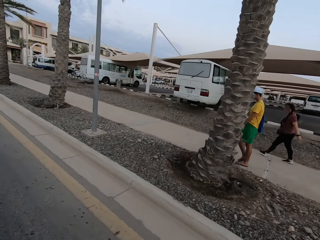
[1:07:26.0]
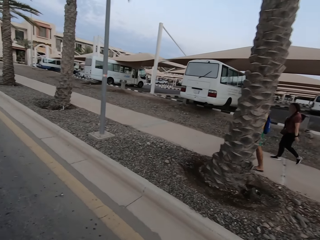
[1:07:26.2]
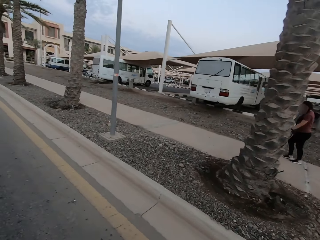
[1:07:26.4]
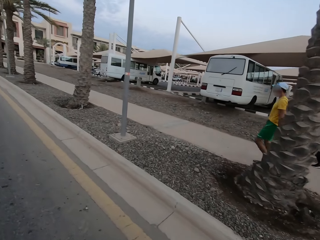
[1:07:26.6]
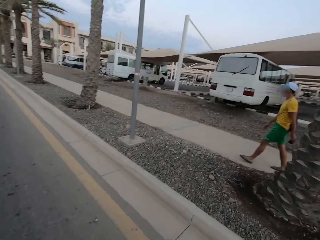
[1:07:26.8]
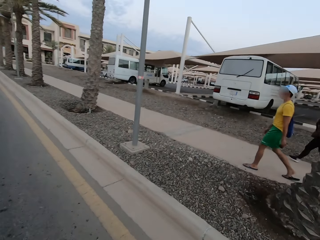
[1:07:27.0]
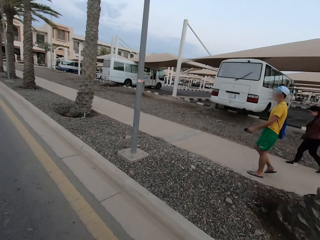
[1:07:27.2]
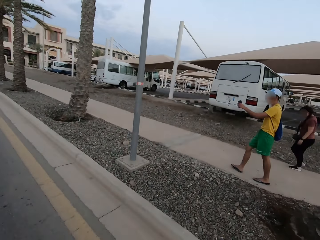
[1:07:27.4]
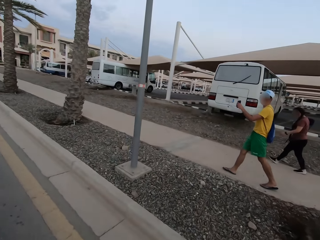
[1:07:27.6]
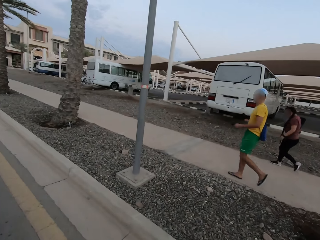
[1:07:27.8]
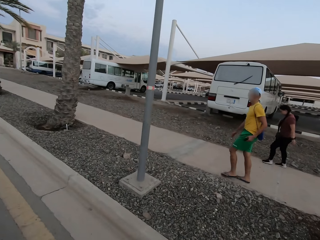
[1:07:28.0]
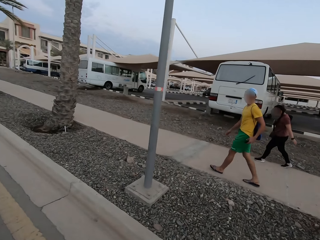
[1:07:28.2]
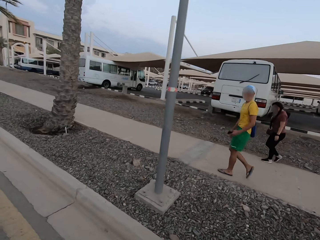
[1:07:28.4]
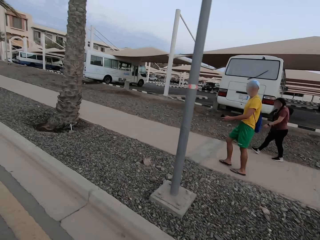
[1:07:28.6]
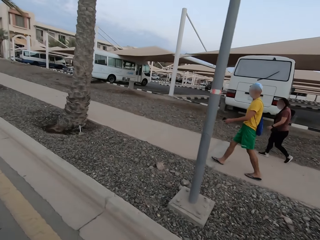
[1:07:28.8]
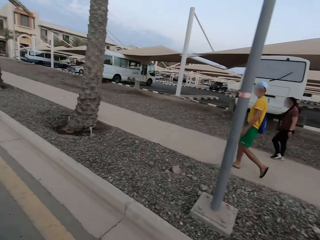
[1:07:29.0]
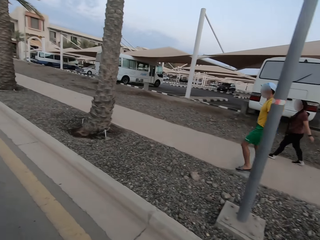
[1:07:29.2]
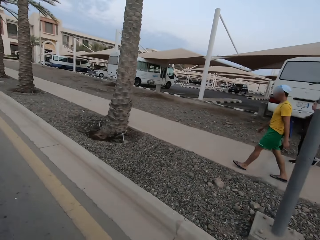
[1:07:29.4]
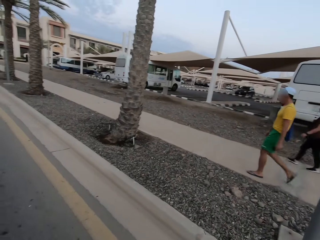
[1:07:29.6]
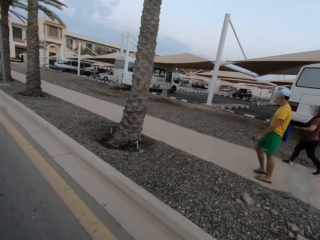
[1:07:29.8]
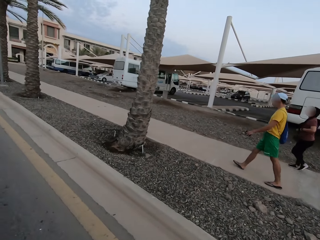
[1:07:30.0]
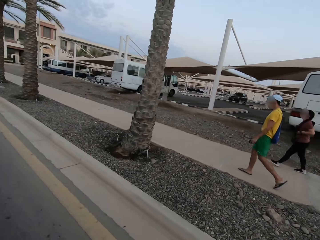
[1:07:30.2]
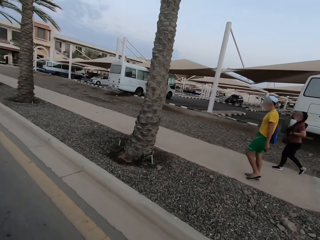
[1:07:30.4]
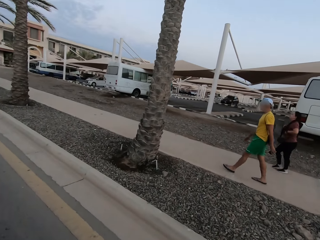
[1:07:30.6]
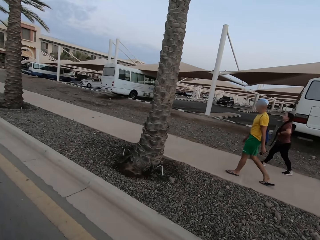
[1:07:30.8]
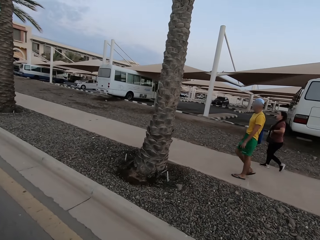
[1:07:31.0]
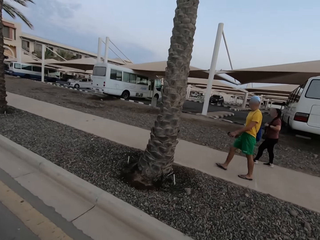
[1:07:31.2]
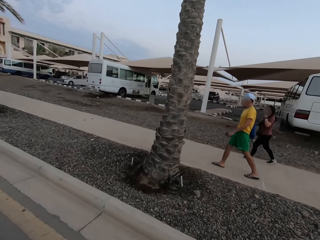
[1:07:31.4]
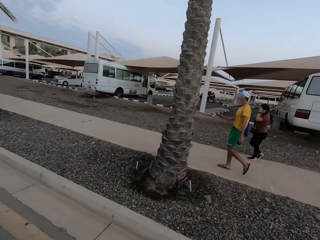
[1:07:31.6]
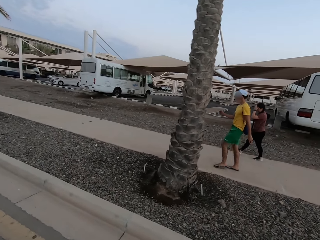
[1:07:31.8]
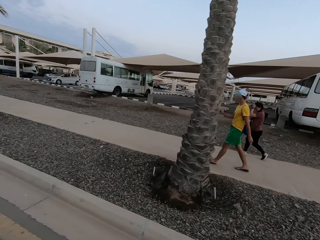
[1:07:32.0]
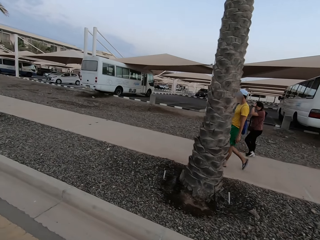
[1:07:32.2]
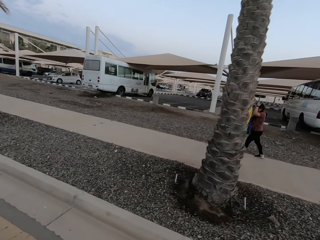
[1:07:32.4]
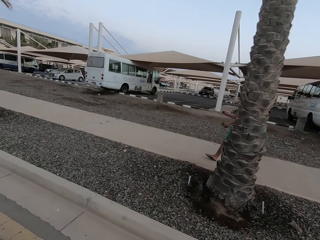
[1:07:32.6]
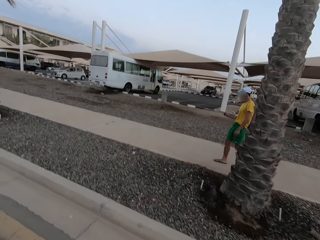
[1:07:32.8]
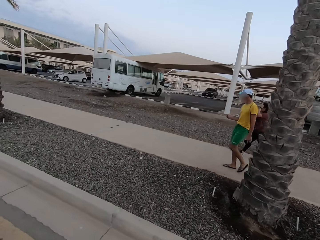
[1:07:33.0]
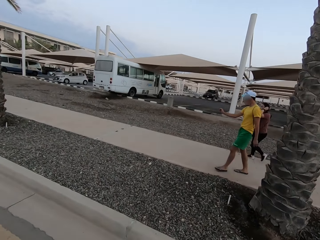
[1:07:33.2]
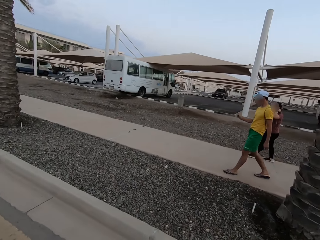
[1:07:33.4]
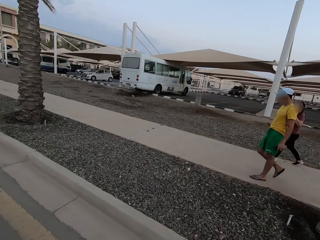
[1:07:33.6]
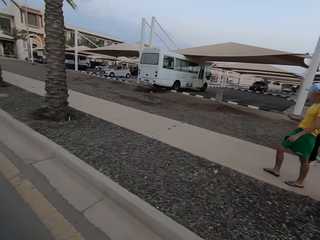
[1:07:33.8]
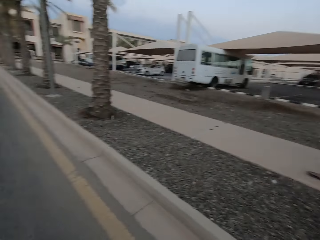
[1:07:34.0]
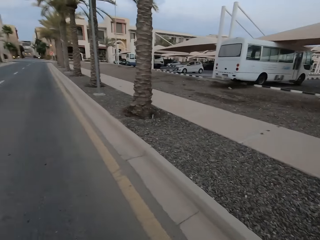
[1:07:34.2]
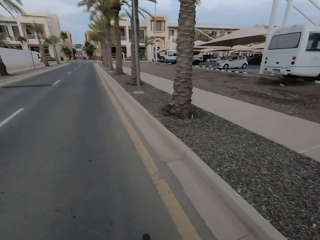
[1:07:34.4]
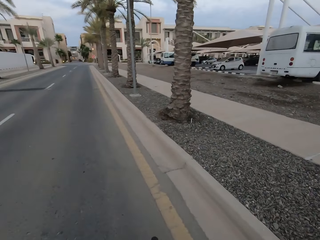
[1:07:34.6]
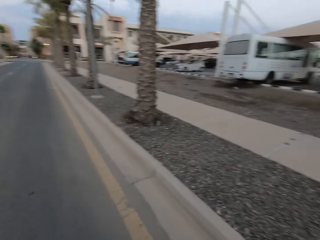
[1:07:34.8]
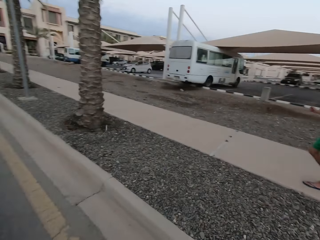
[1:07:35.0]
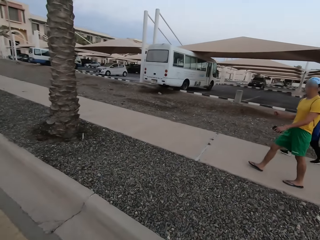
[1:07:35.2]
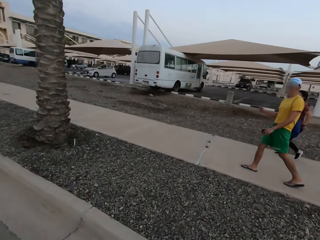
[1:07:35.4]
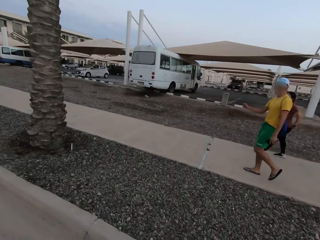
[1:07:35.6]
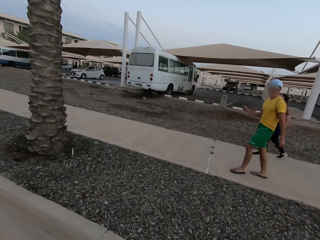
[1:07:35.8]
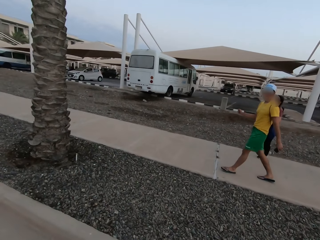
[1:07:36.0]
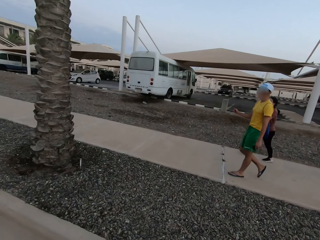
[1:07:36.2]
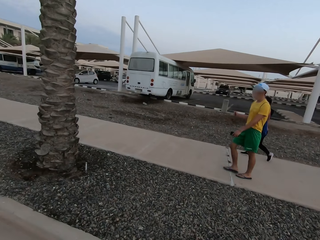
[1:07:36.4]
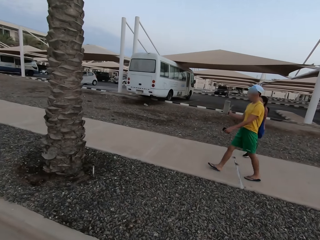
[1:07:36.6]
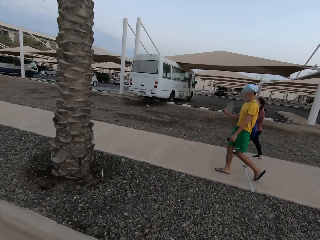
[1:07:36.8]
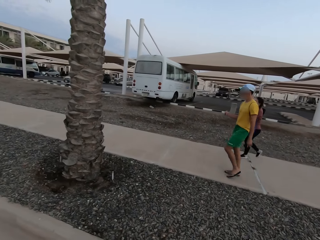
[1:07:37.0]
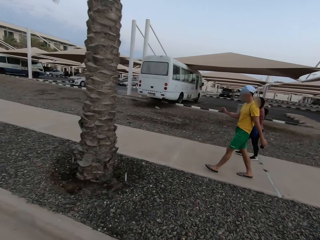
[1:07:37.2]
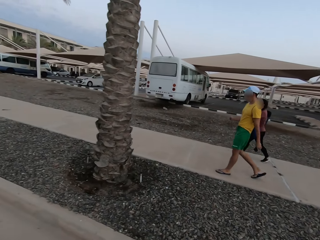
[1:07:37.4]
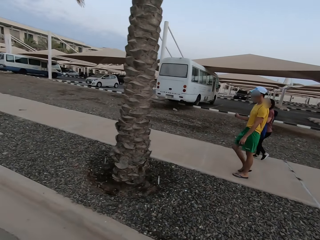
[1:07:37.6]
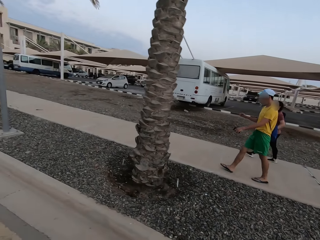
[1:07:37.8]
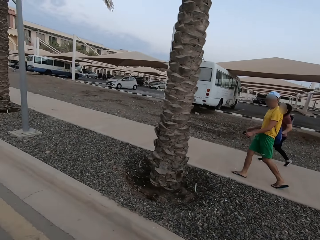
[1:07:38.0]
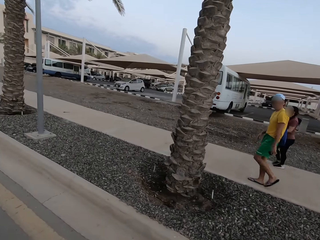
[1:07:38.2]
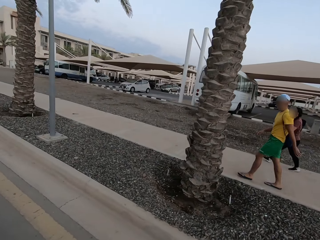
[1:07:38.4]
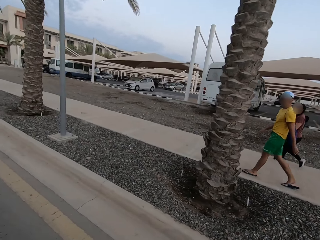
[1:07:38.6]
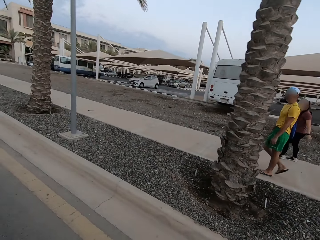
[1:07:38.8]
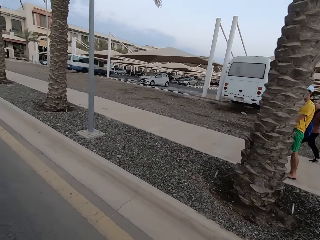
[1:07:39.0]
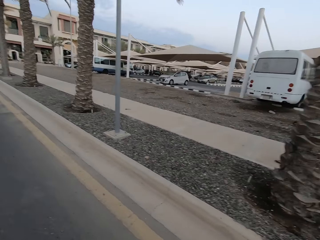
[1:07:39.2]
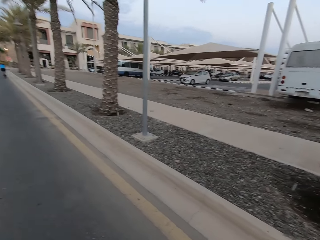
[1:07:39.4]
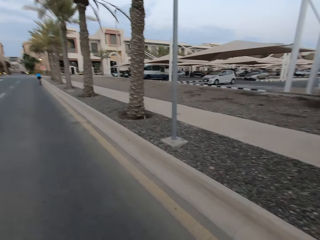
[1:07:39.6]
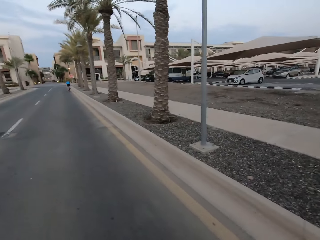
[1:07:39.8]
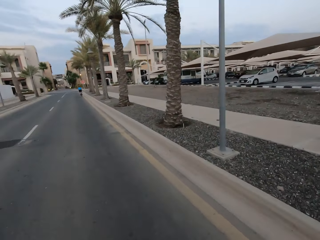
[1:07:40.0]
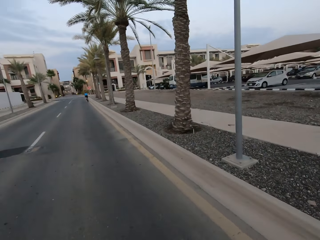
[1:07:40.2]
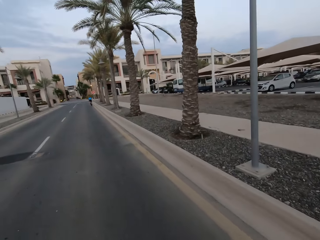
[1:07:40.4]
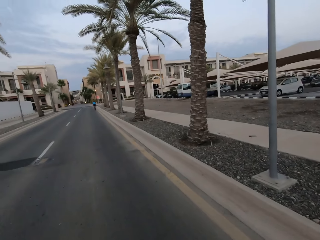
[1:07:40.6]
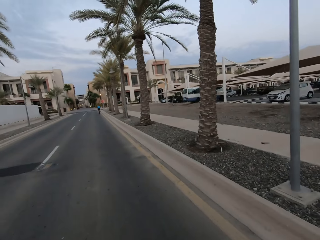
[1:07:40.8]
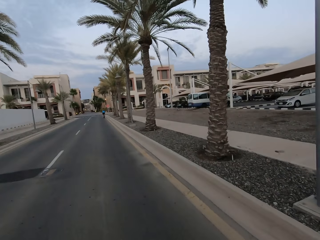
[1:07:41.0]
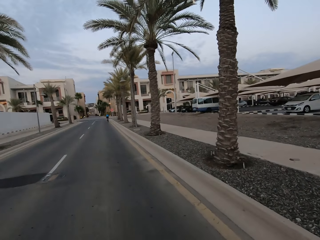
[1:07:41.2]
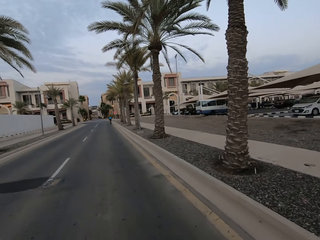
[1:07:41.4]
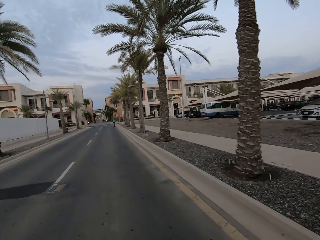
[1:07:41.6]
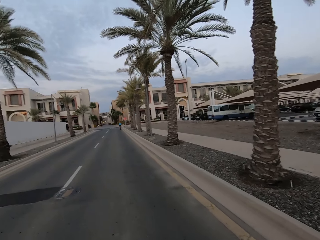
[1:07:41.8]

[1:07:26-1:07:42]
A man makes gestures. The man makes gestures again.

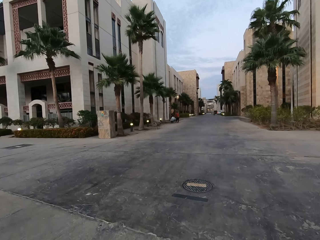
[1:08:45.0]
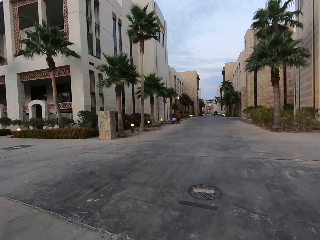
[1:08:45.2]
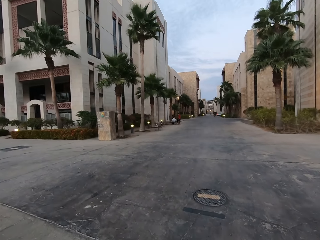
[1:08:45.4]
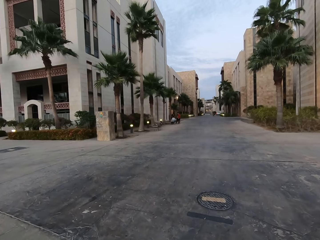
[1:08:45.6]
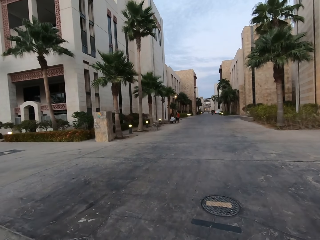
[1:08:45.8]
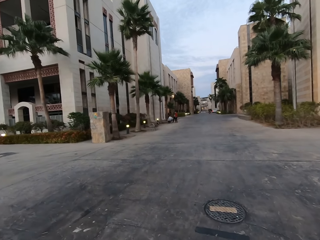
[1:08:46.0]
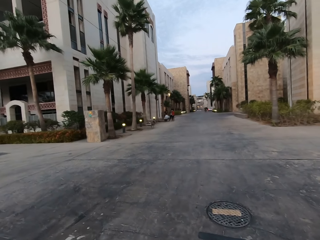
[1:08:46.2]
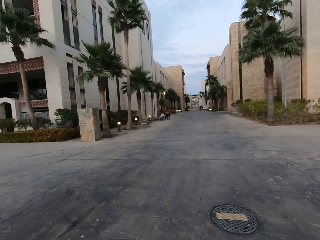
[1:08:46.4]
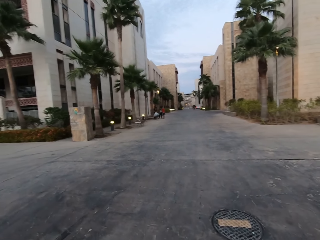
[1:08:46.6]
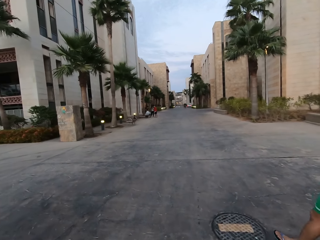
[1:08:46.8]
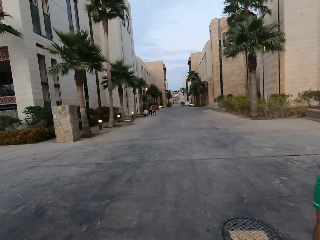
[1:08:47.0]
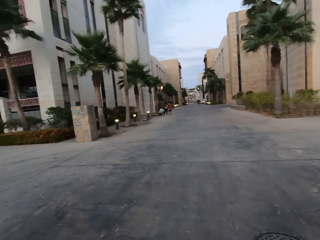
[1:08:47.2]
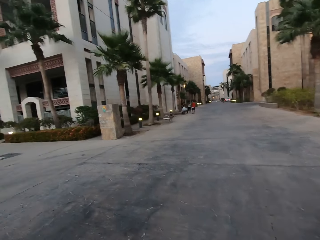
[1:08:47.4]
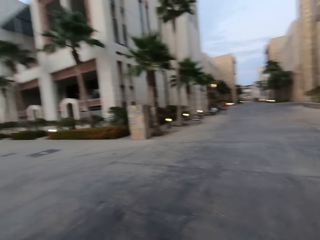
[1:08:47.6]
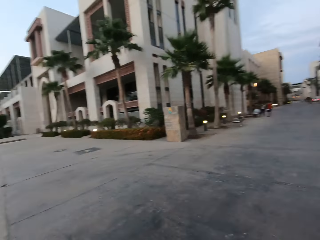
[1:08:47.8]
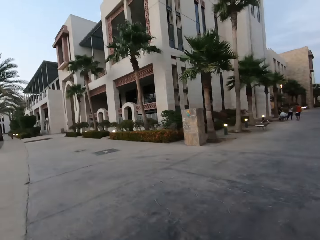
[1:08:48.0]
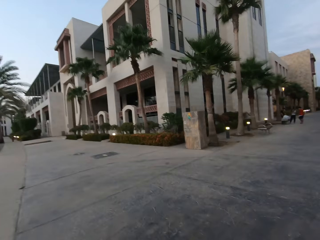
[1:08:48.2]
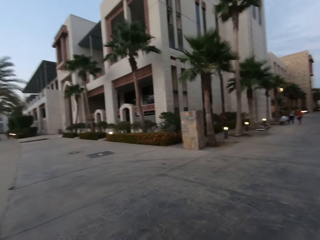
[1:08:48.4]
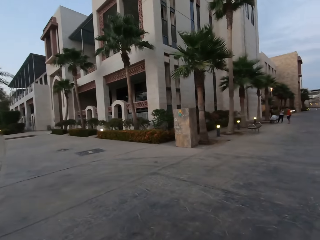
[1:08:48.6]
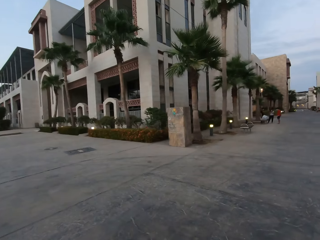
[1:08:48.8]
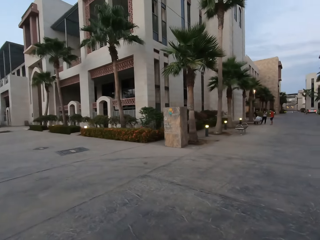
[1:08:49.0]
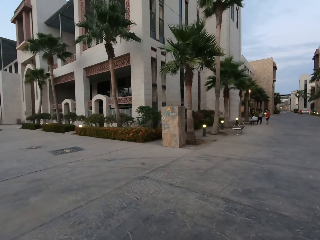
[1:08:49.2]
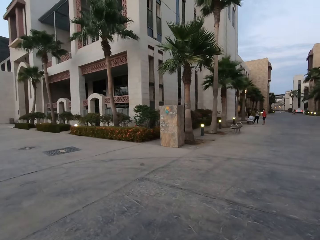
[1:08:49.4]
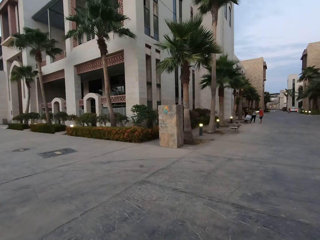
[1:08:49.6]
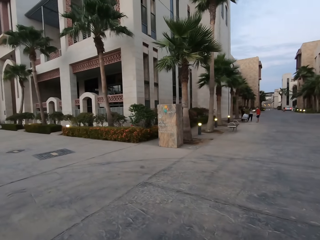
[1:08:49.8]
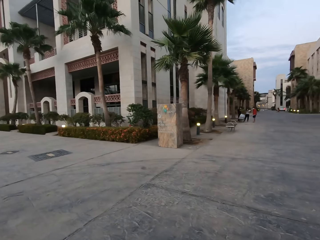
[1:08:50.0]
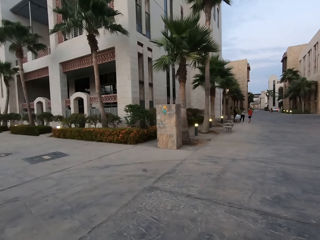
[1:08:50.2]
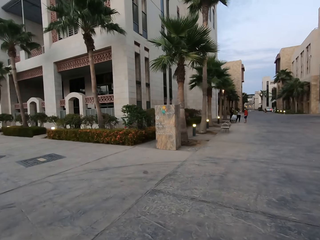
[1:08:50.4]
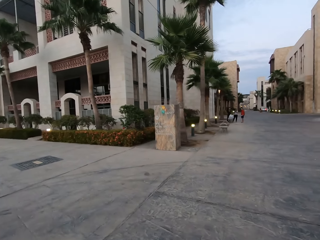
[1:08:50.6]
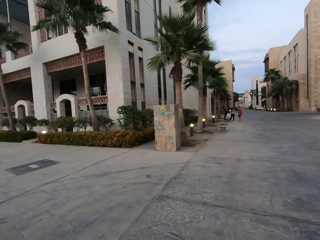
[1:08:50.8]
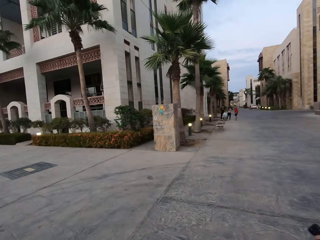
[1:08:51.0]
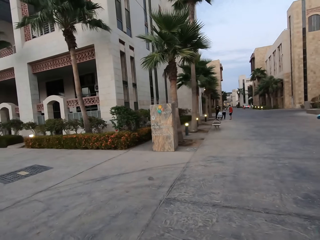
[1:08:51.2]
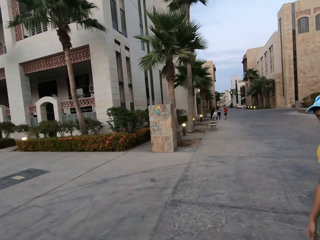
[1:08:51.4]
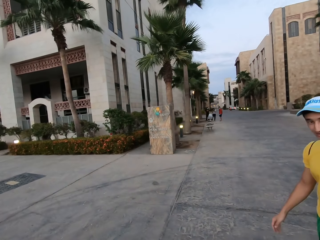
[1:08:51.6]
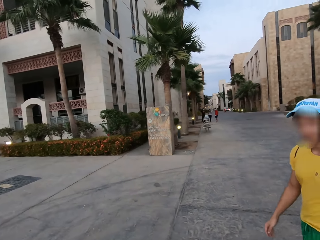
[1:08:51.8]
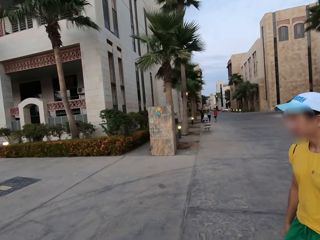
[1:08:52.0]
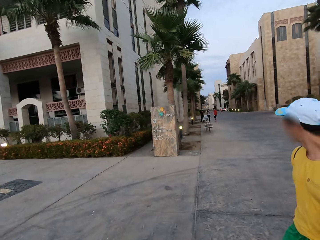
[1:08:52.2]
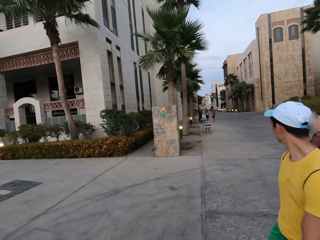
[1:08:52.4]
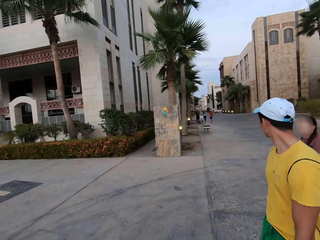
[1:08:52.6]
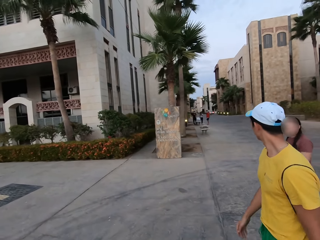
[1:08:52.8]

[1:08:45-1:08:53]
The camera wearer walks with friends.
